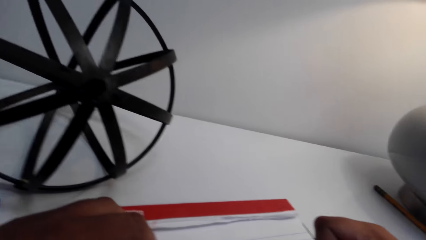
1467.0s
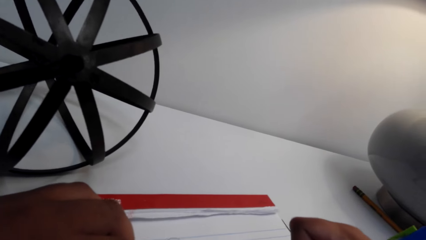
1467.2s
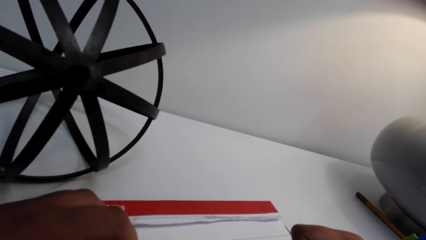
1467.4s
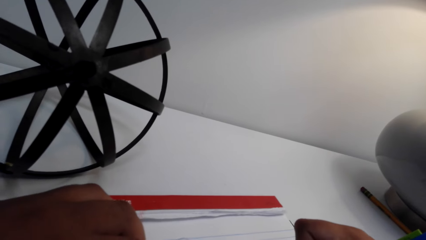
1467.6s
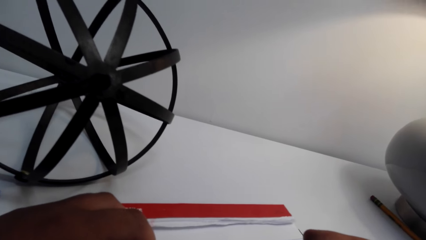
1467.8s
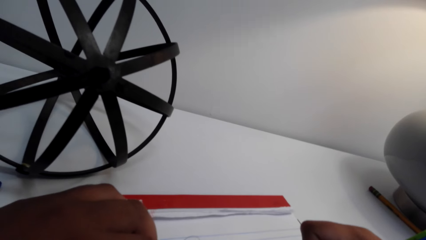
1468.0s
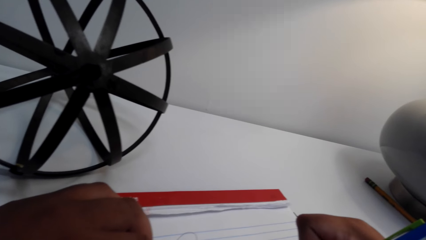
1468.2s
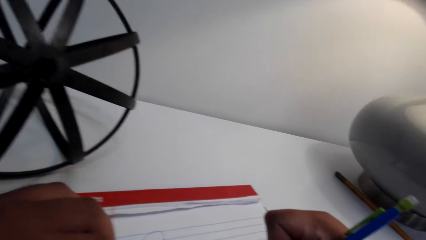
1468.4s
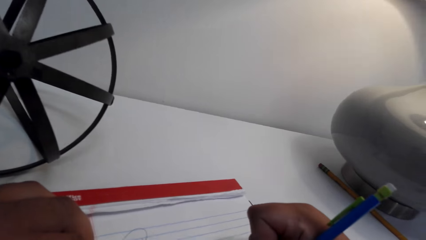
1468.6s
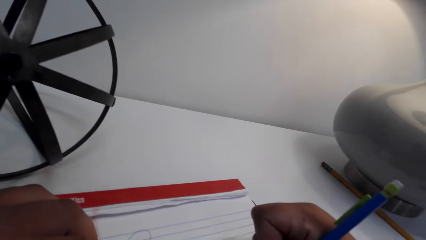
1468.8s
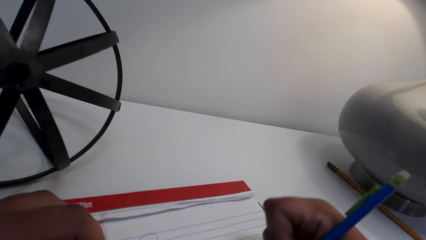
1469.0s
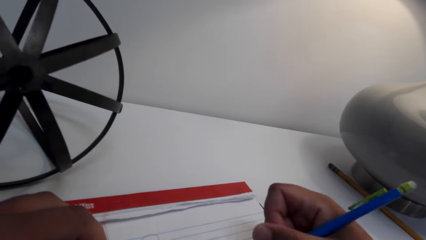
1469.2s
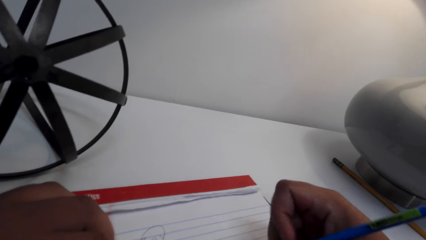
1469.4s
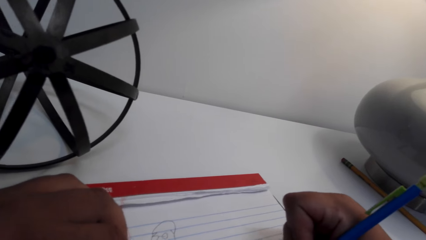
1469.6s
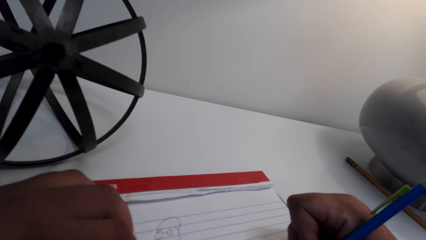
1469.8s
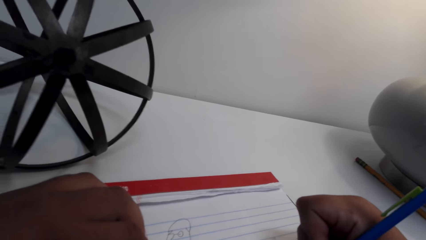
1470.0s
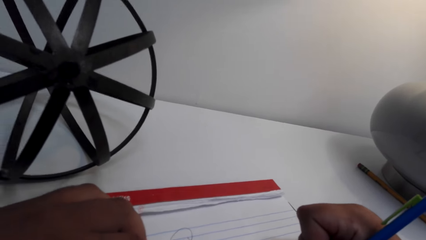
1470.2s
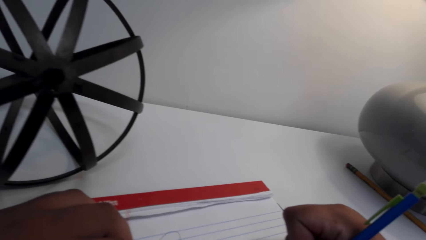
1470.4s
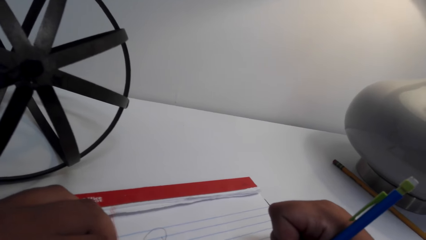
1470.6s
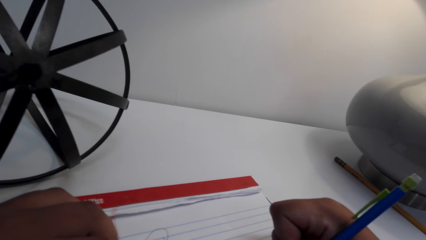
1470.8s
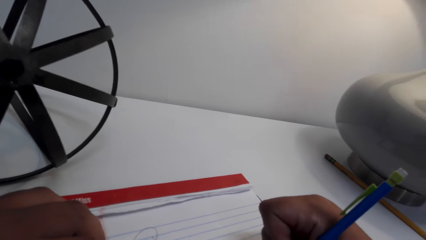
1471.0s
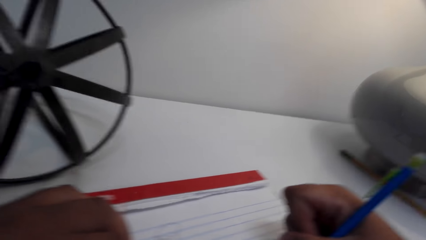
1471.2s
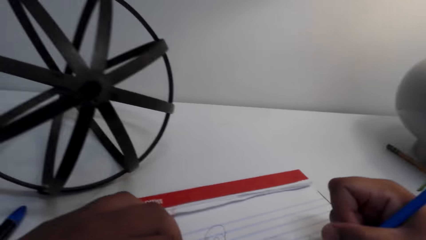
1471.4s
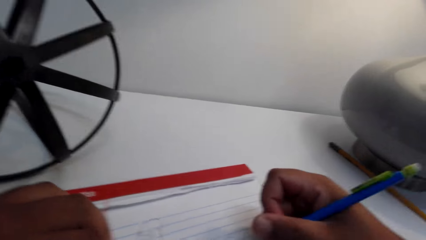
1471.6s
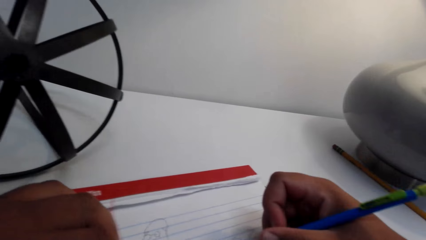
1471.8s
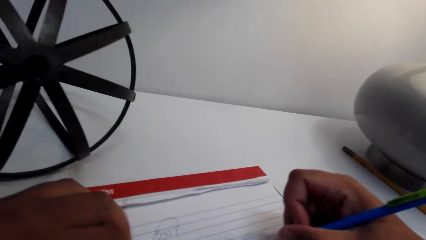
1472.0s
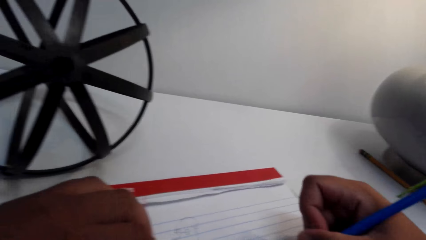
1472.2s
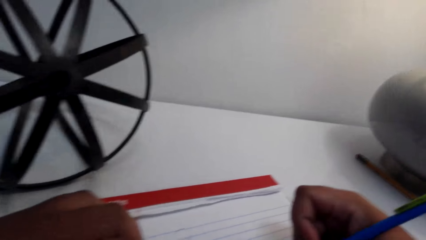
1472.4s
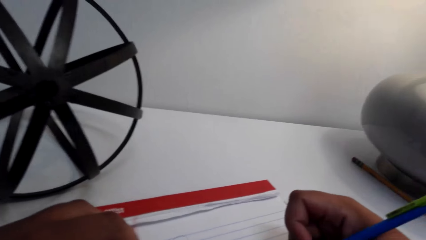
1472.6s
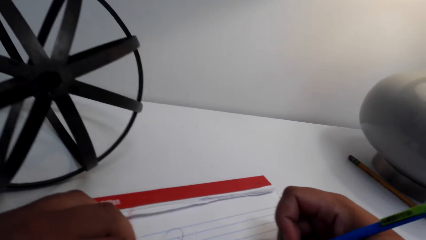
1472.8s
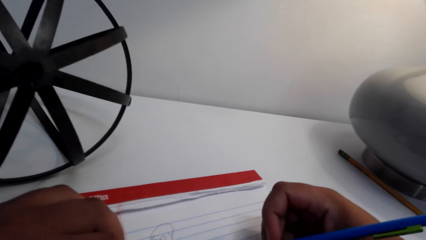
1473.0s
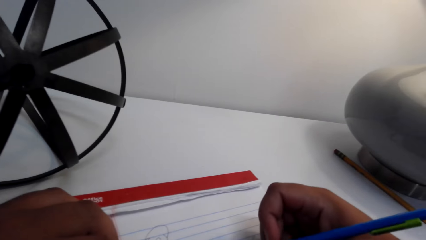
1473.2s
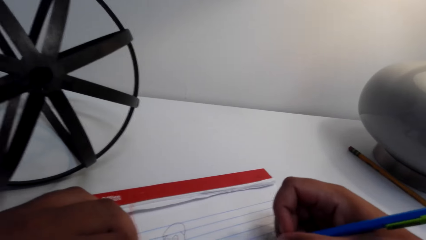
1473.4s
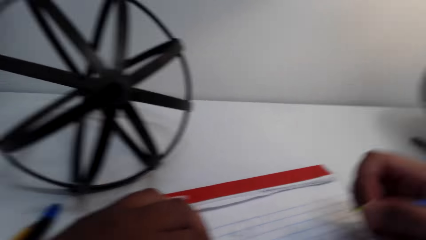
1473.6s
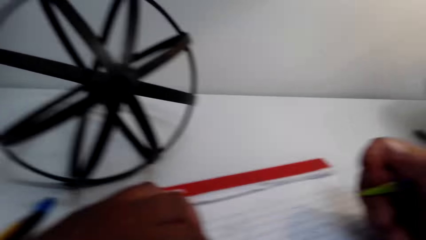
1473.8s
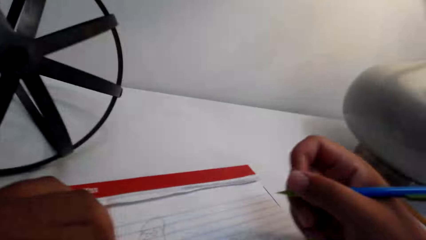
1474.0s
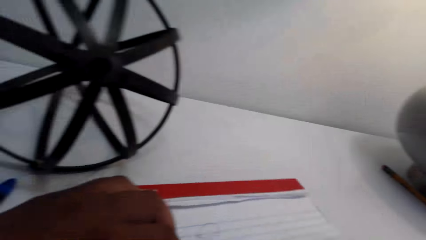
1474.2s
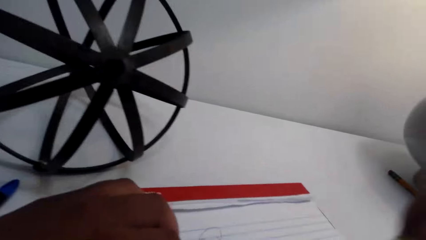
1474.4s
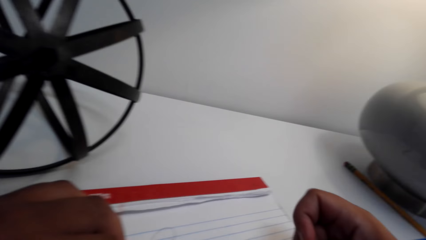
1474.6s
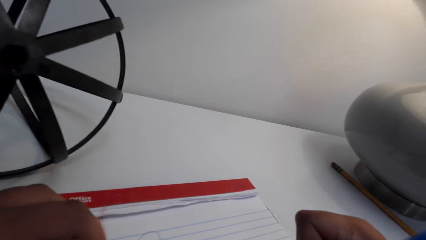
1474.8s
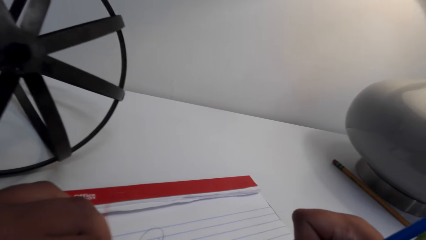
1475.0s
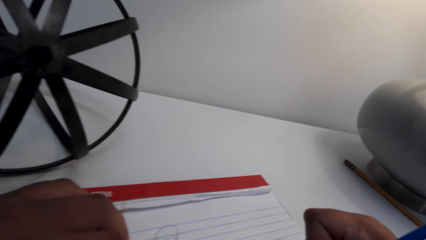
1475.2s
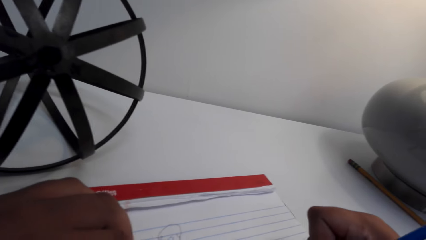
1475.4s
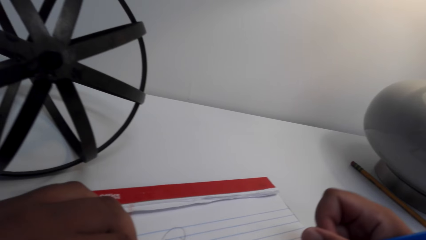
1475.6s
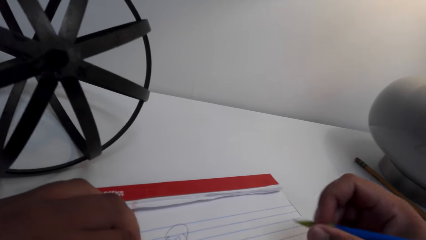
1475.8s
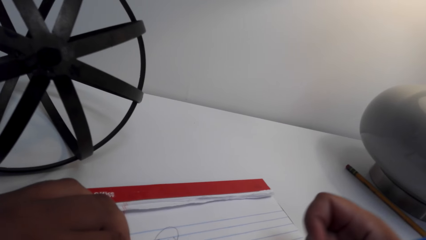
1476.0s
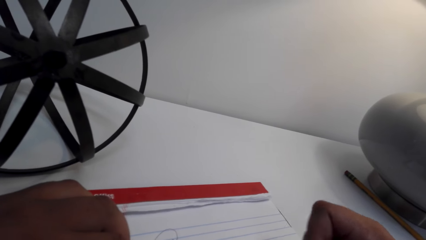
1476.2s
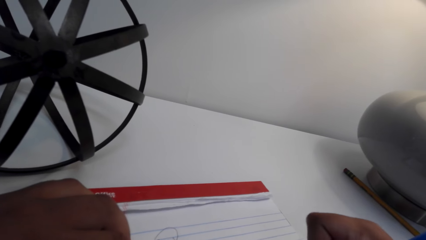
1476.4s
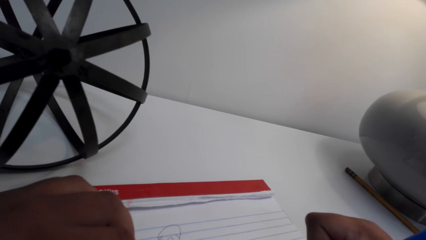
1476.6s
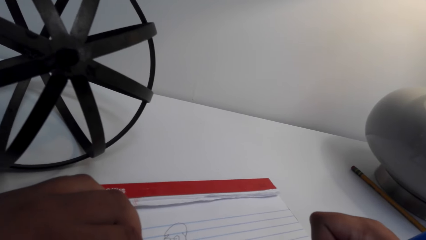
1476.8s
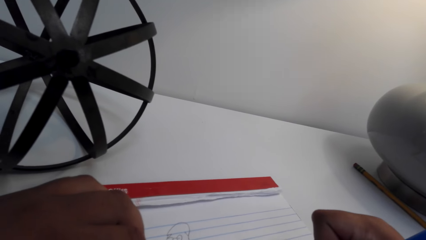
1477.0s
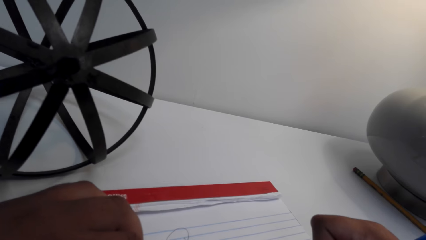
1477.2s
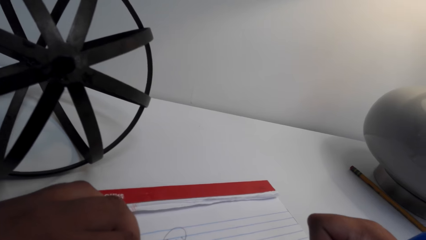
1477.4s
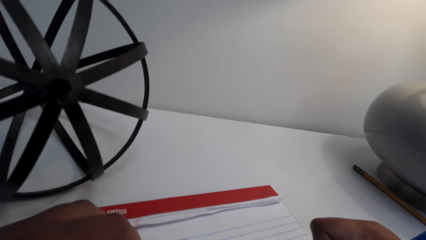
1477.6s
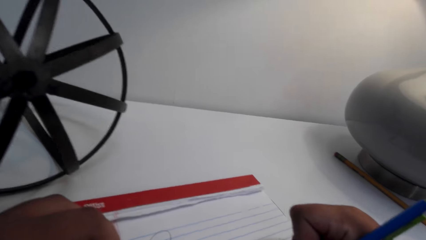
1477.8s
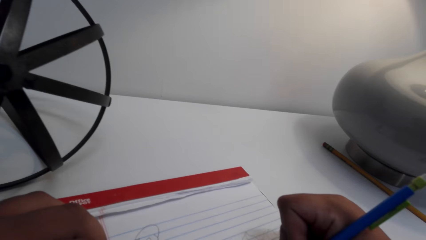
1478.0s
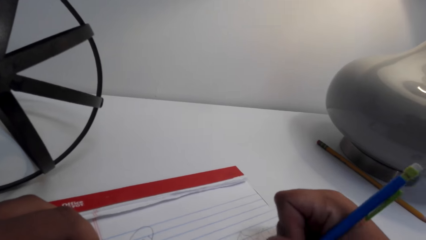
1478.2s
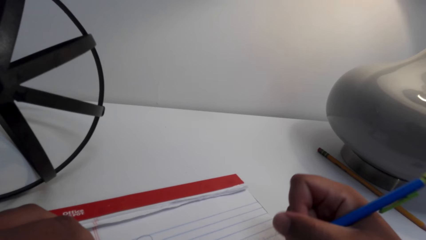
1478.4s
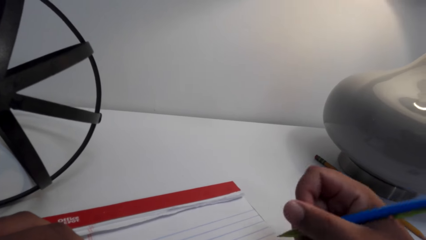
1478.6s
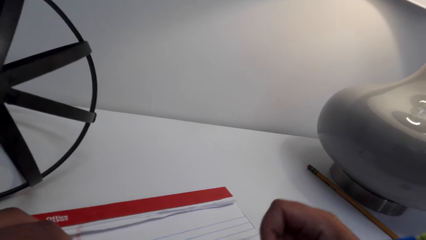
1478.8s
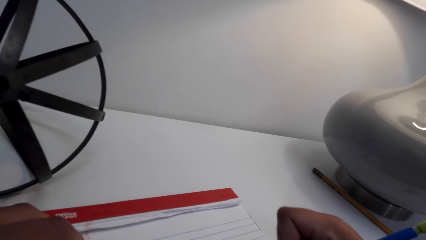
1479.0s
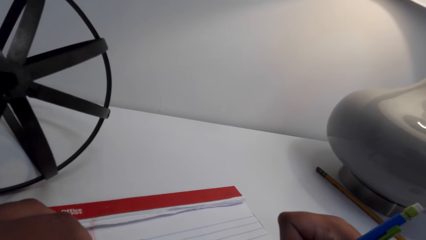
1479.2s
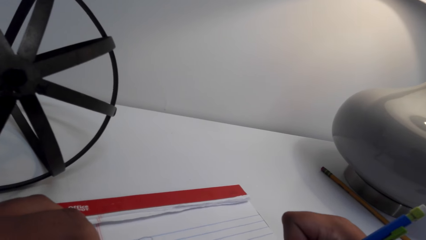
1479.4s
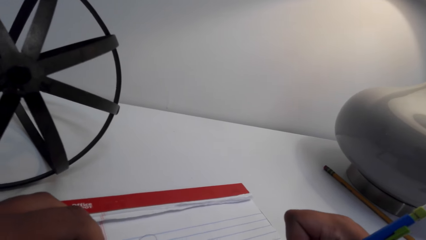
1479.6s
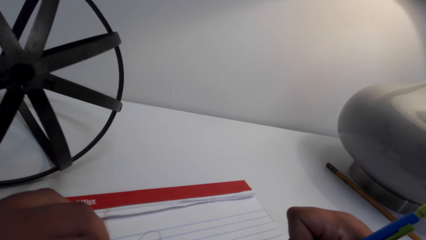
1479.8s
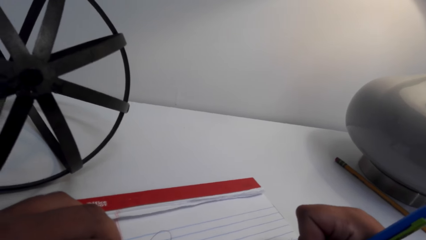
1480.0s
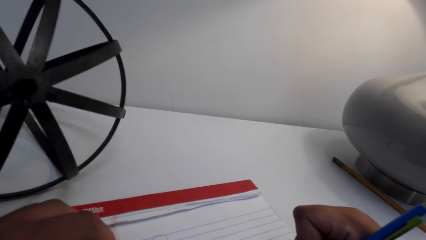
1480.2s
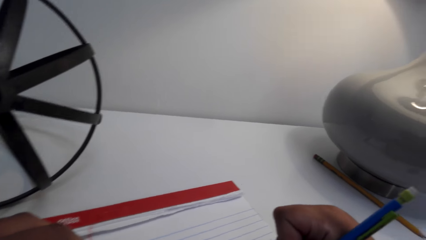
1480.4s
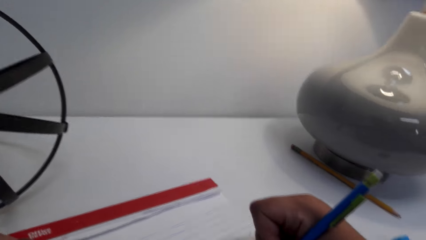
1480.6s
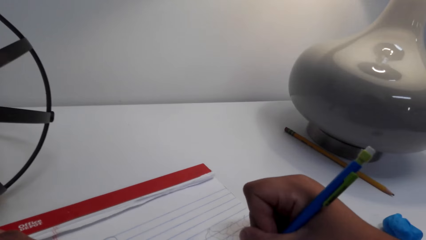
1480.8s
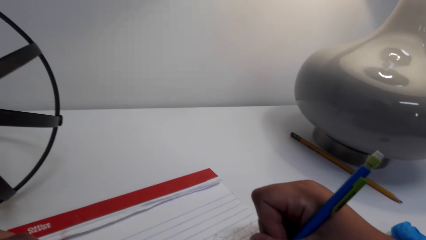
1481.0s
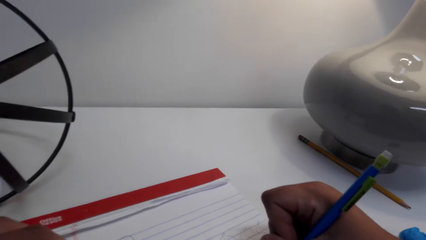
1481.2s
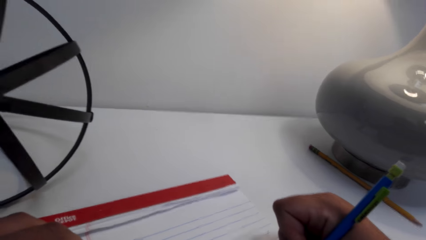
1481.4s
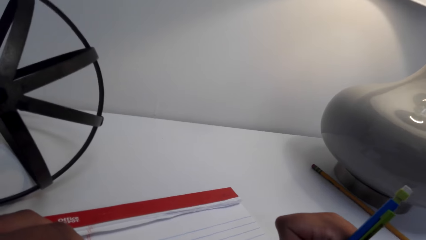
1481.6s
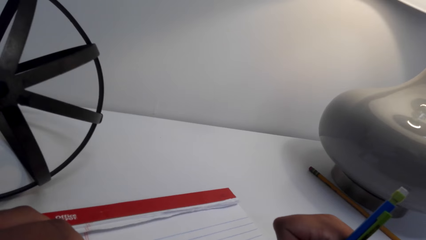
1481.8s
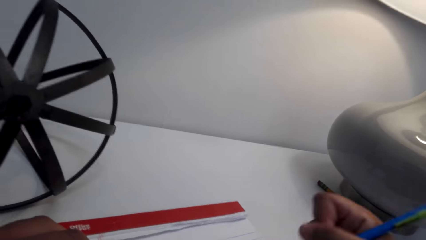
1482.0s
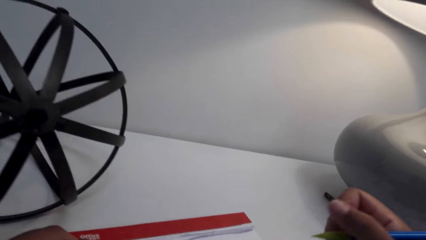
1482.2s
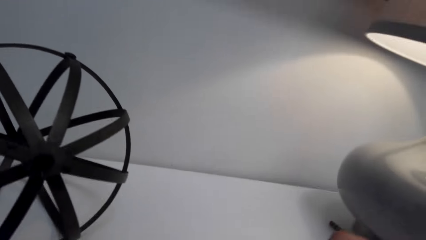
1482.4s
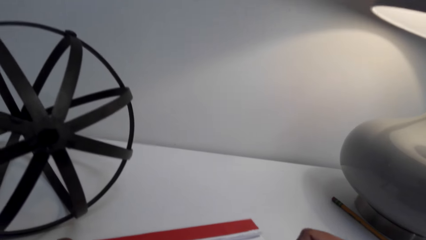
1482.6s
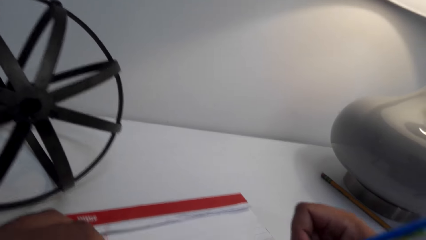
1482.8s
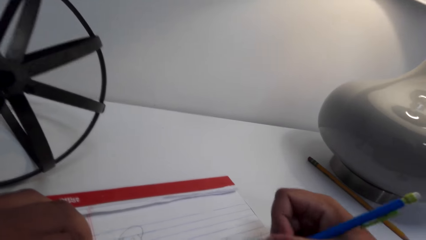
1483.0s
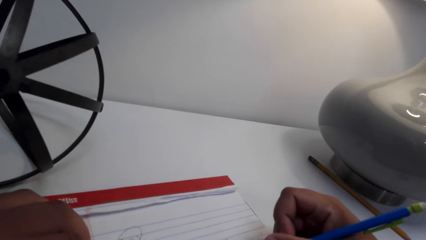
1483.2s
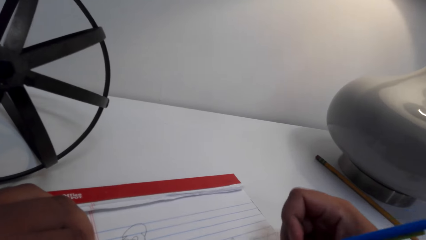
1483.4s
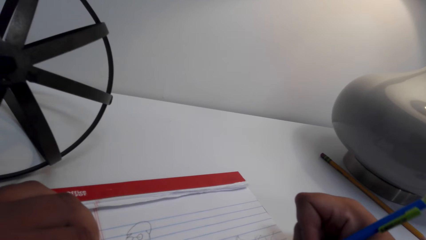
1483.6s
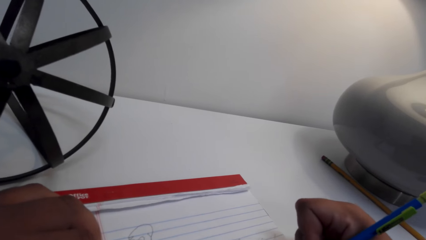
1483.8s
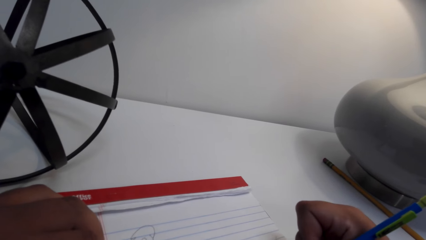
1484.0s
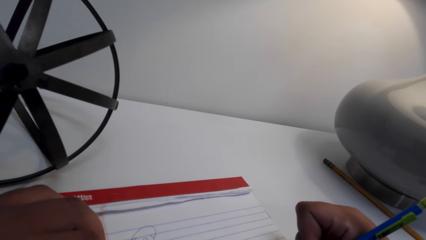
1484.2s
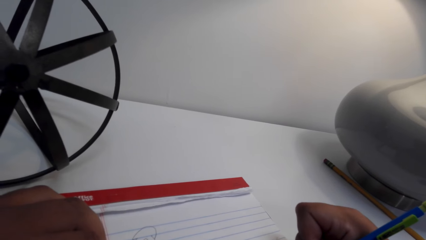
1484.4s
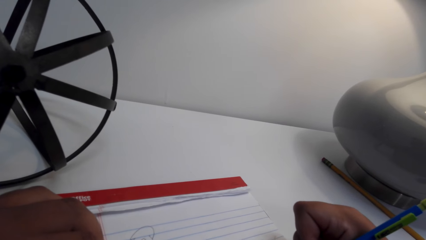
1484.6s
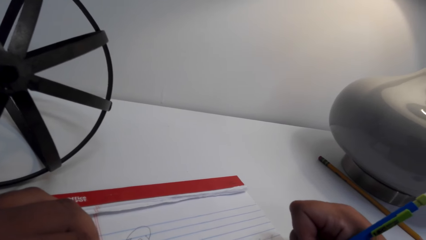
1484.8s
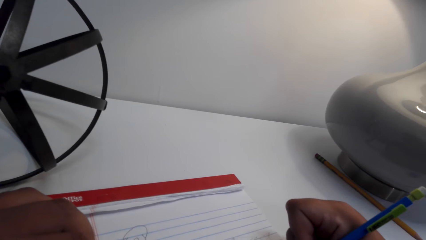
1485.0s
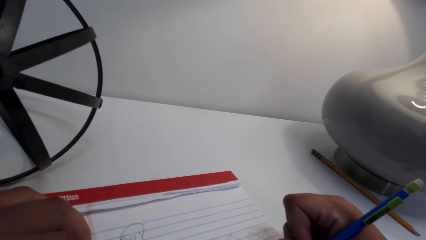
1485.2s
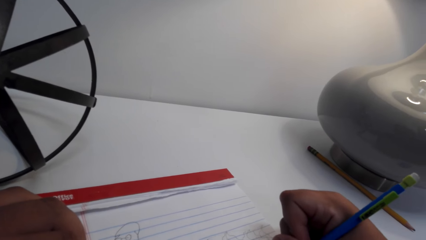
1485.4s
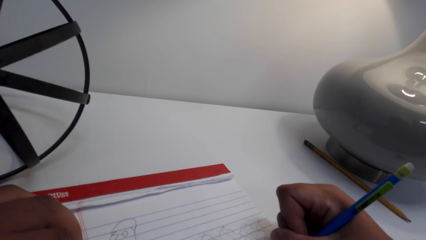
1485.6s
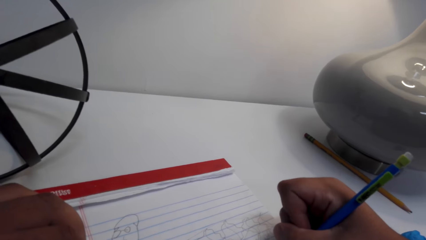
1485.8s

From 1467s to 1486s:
The camera wearer draws on an exercise book. They converse. They draw on the book.
